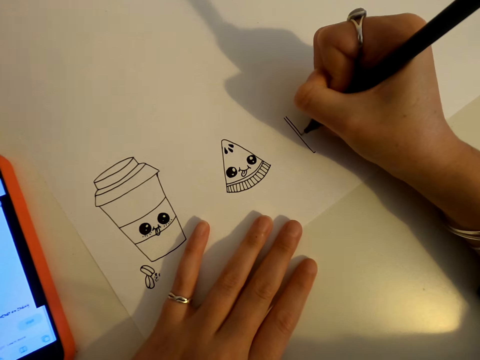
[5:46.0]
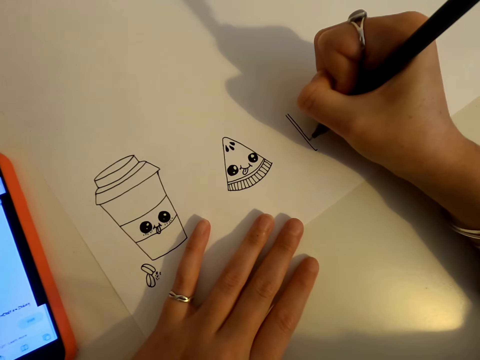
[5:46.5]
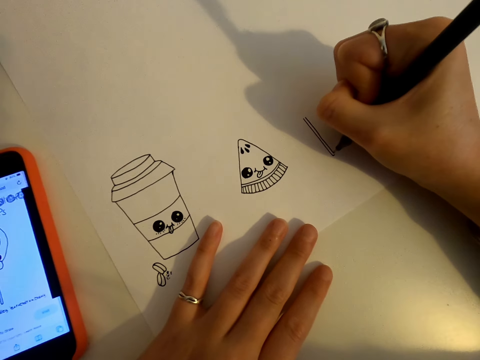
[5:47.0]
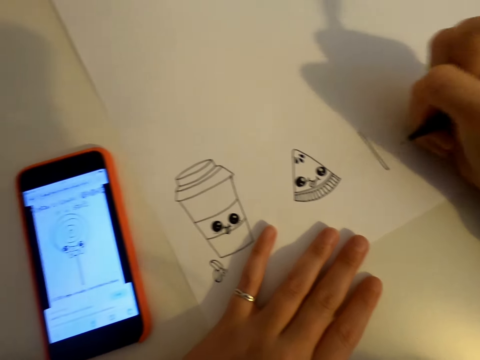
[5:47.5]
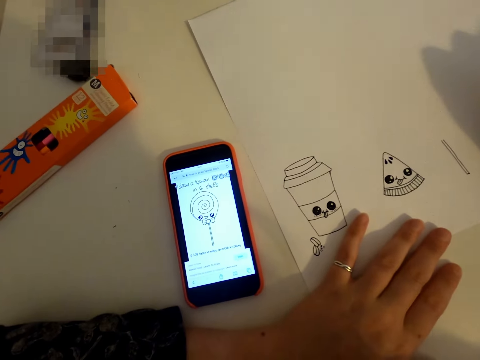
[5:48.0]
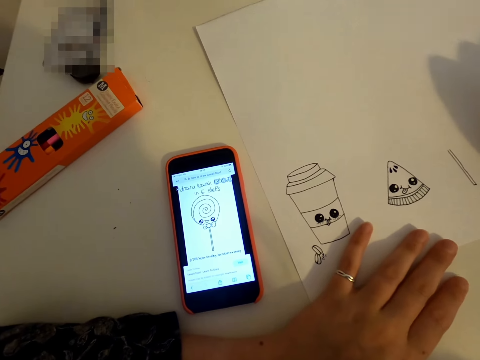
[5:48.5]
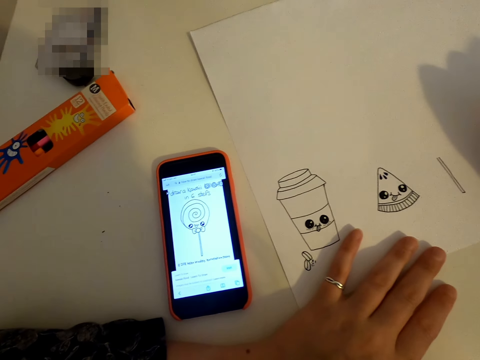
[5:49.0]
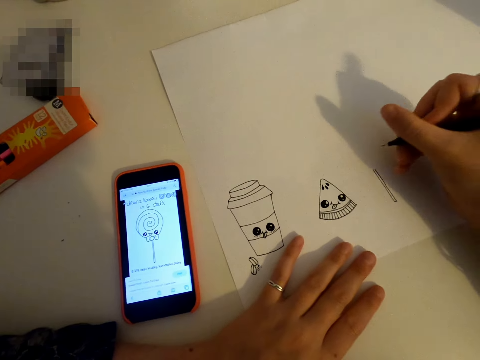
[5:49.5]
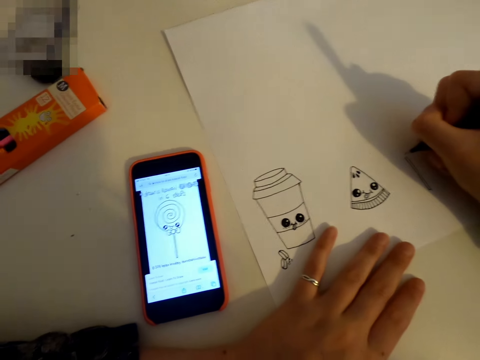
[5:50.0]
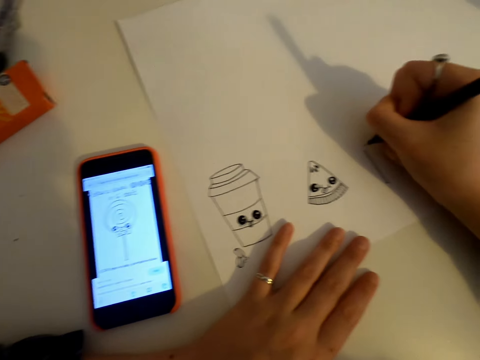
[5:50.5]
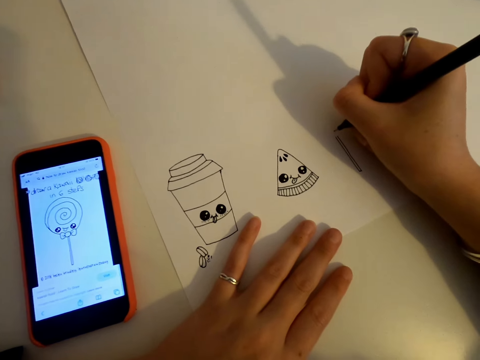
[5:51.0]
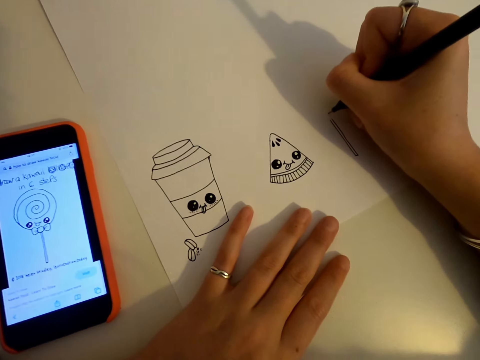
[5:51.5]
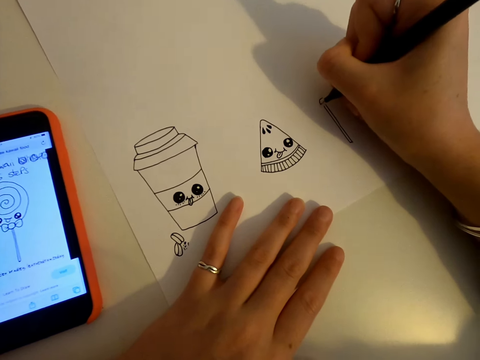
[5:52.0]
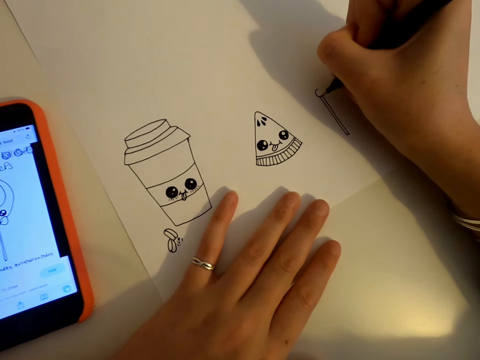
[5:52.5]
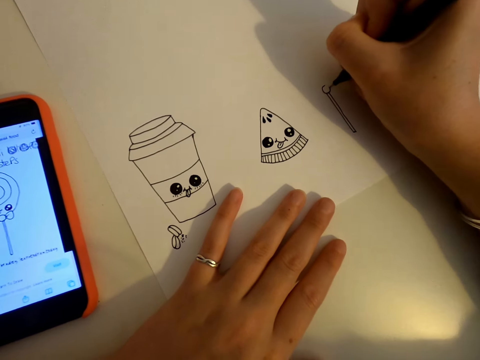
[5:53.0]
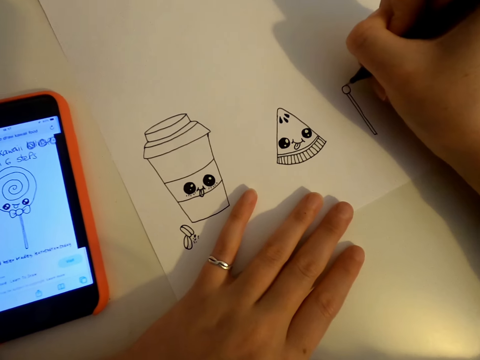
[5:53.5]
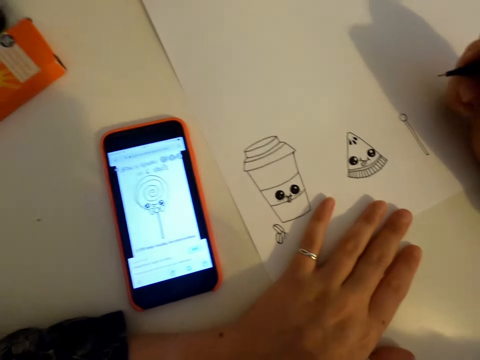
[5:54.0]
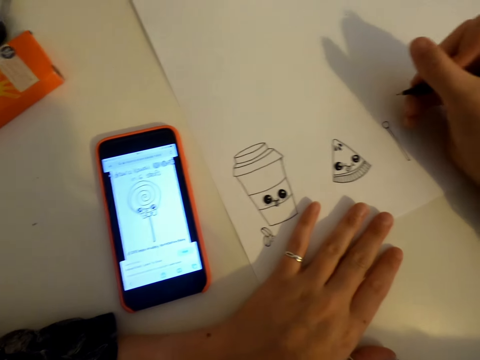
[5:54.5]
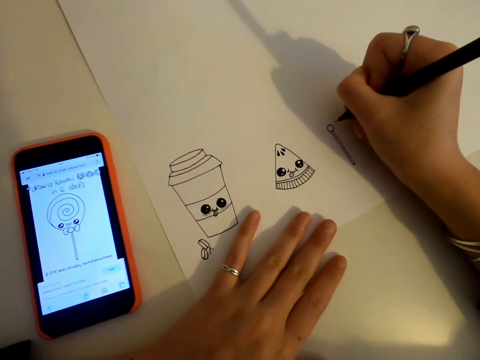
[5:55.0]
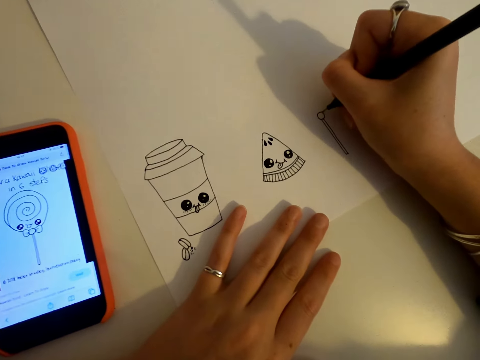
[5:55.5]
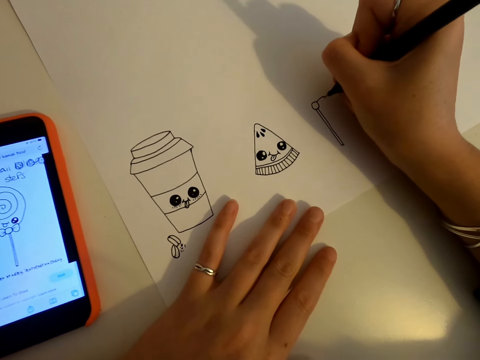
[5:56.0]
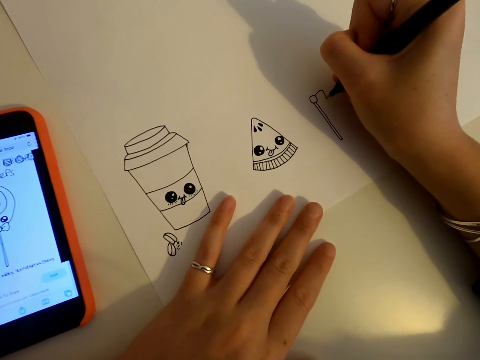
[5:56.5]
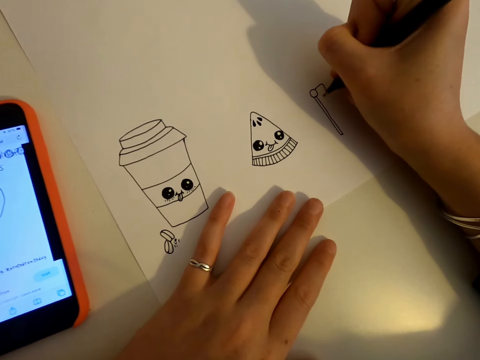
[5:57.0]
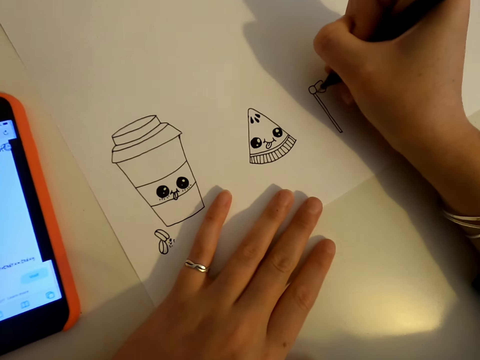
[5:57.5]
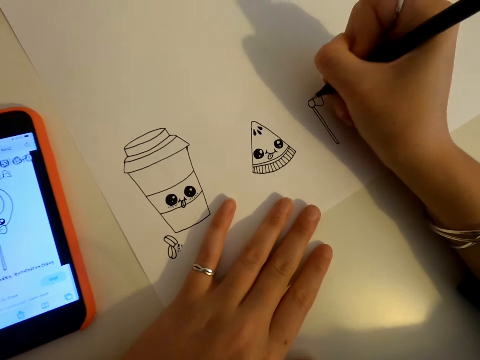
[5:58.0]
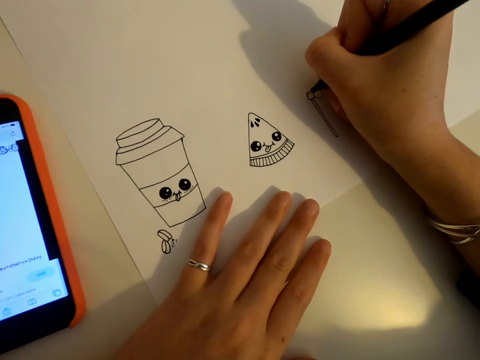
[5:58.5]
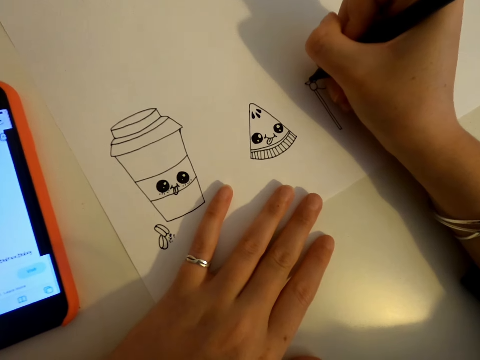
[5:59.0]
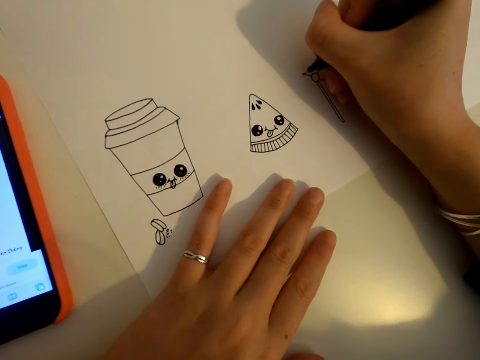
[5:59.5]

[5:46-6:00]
The camera wearer looks at the phone. They draw on the piece of paper. They look at the phone. They draw on the piece of paper.

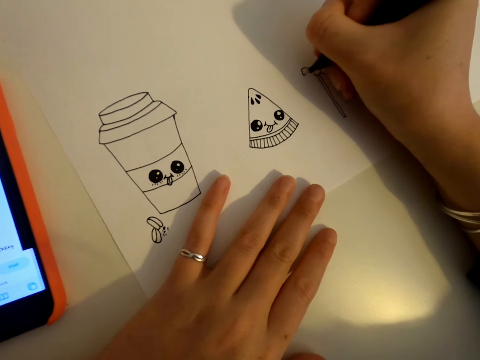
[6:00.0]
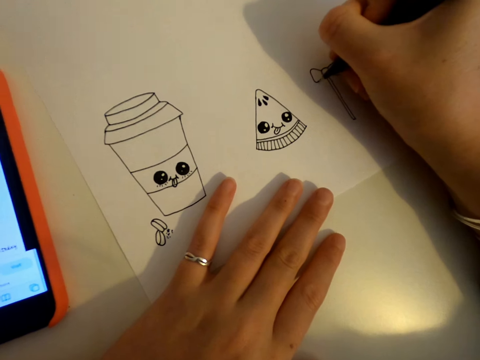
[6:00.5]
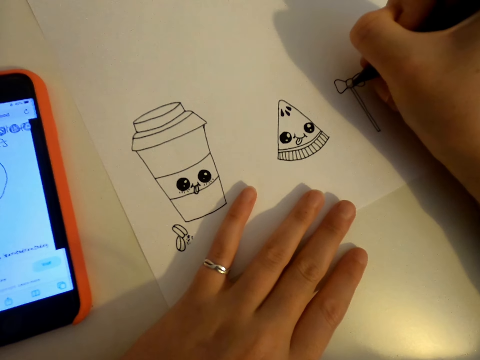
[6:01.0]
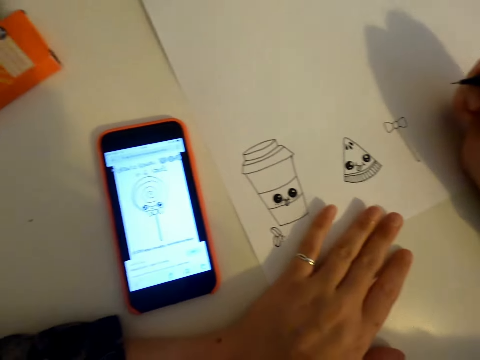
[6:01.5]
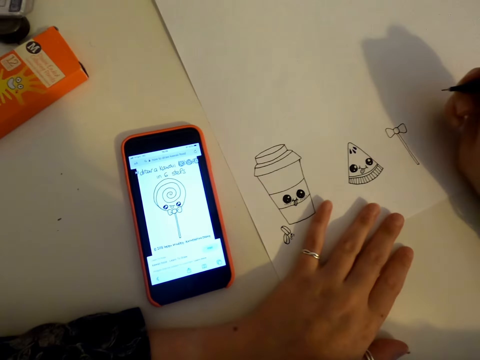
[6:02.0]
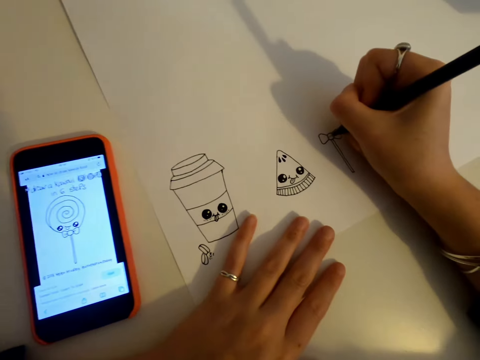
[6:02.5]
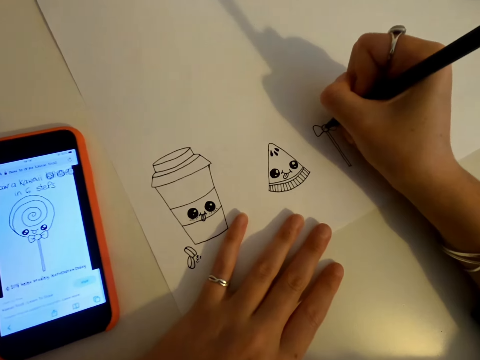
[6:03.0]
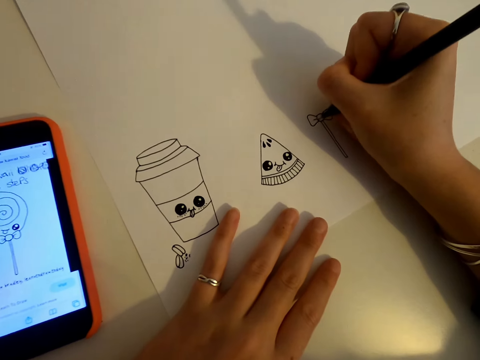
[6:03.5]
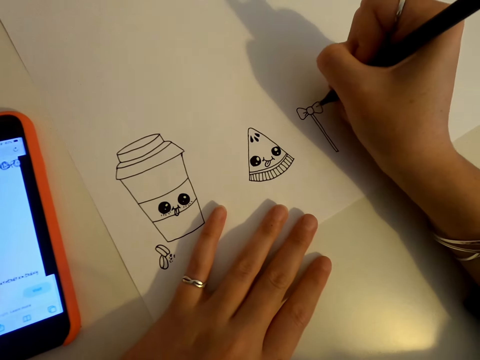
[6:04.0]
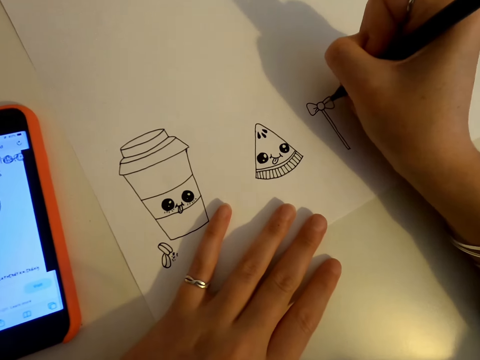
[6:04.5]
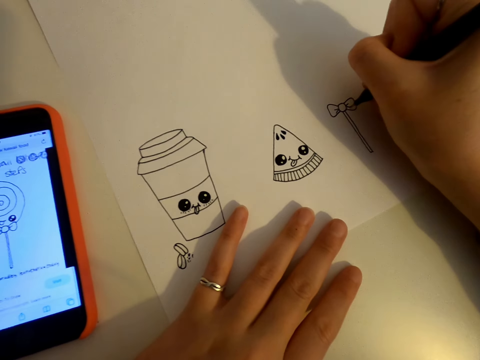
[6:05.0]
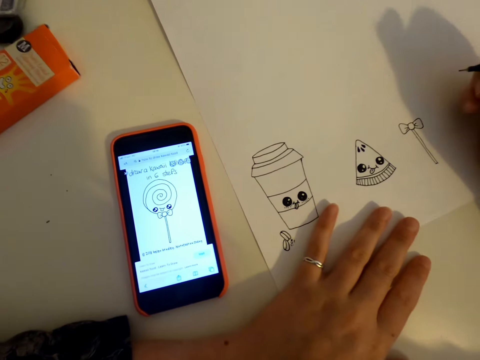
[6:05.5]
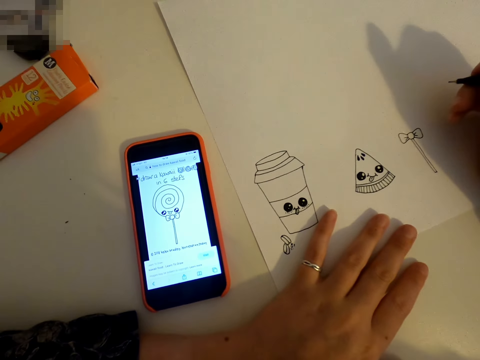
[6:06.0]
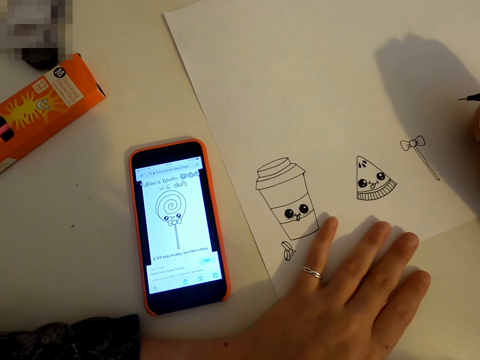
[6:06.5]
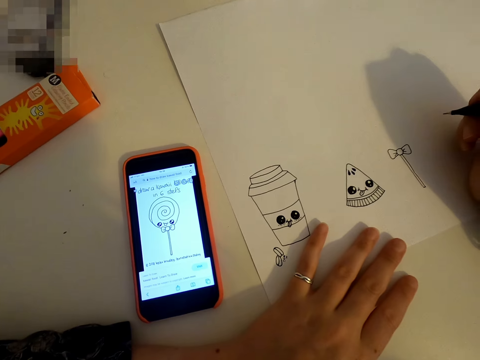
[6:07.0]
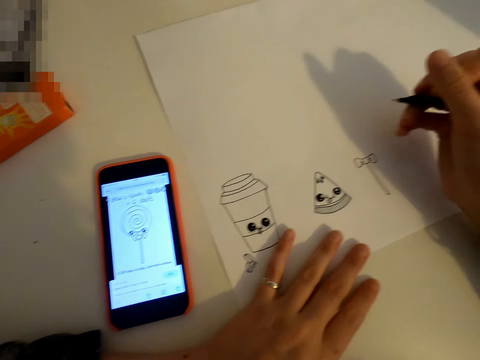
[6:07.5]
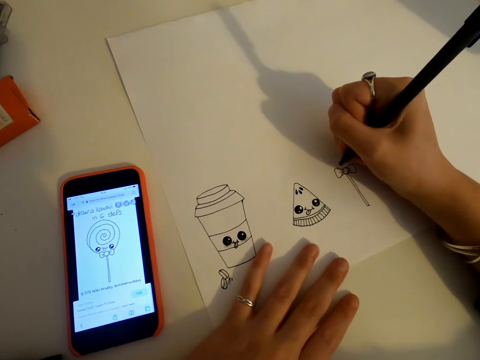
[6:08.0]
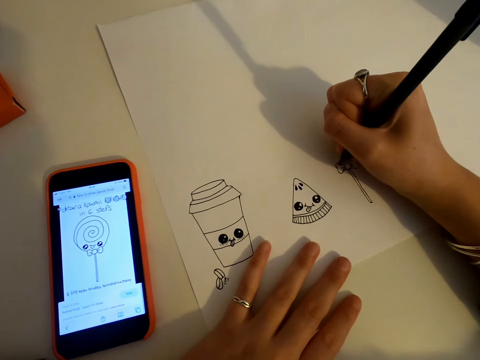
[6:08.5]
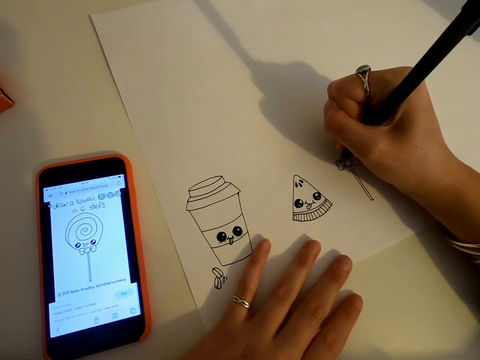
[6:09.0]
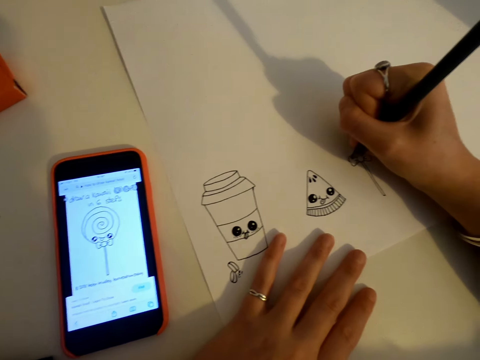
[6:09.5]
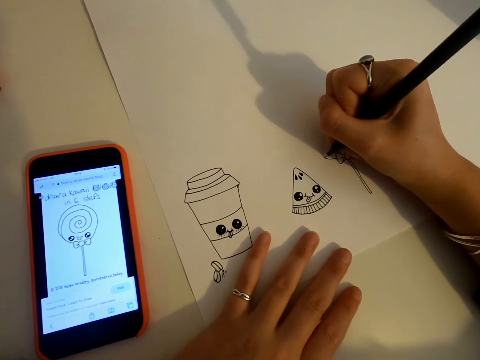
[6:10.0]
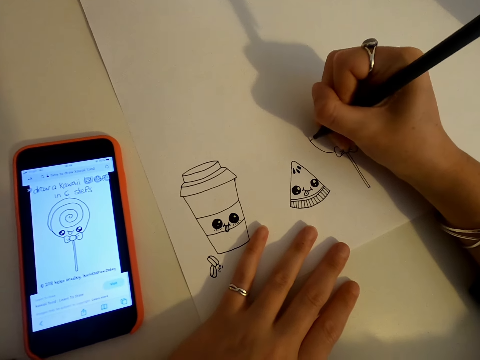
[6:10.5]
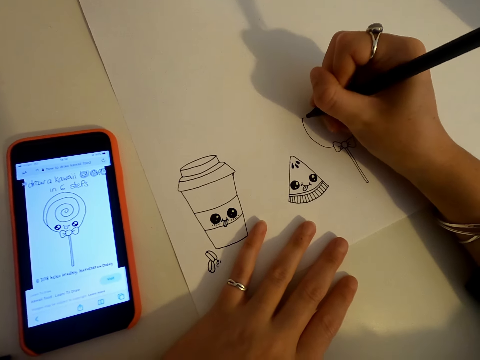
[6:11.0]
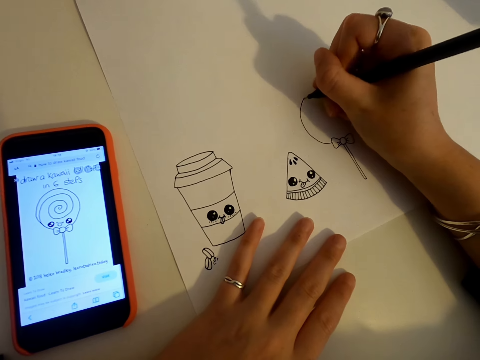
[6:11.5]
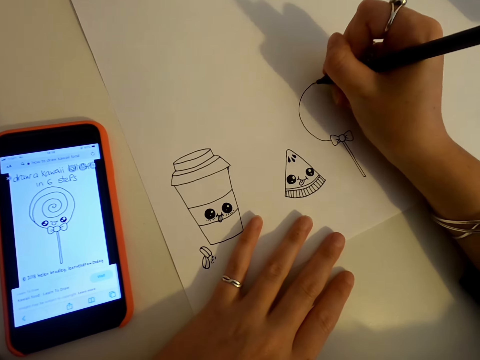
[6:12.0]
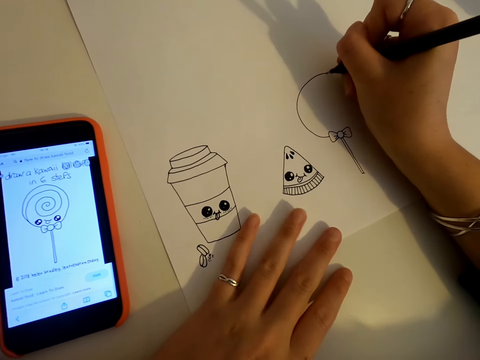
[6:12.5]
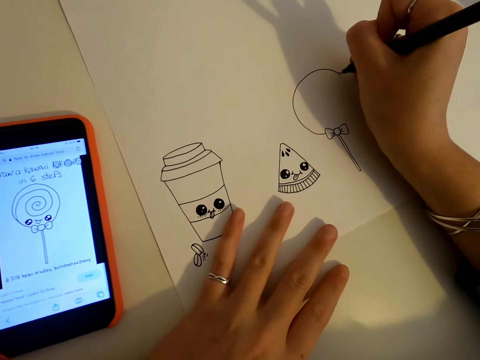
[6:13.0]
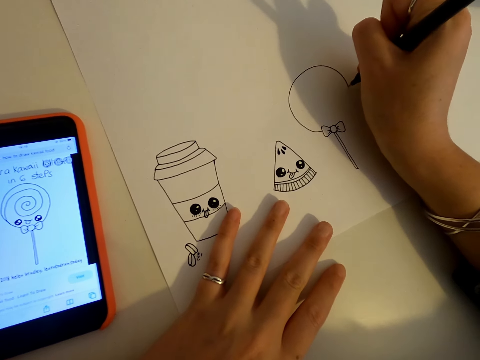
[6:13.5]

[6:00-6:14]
The camera wearer looks at the phone. They draw on the piece of paper. They look at the phone. They draw on the piece of paper.
